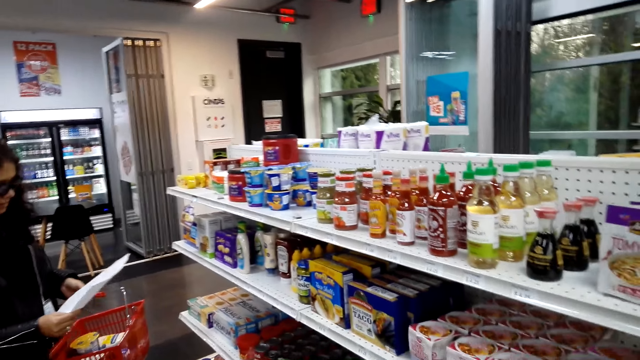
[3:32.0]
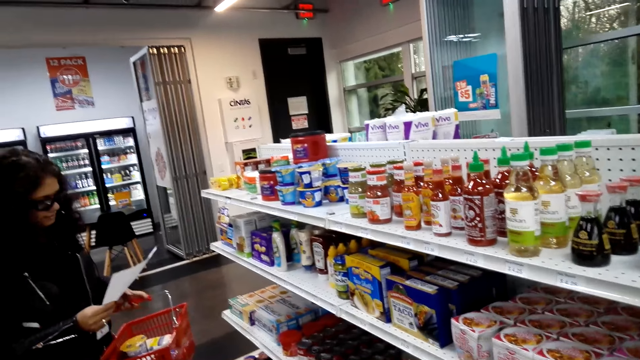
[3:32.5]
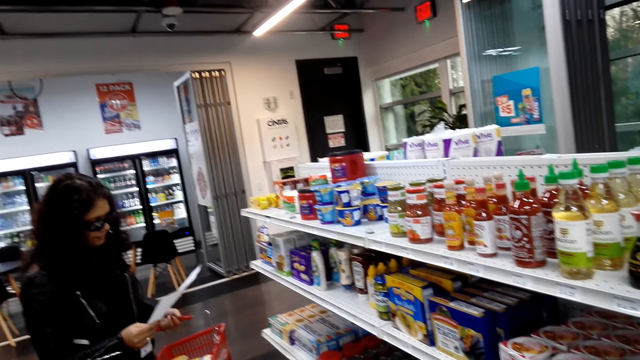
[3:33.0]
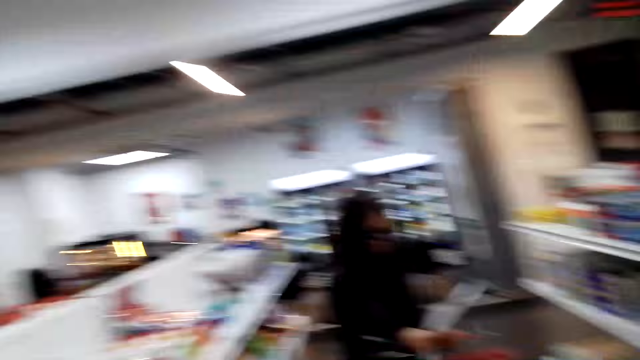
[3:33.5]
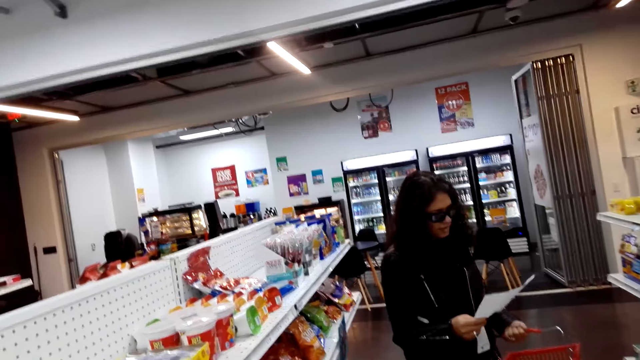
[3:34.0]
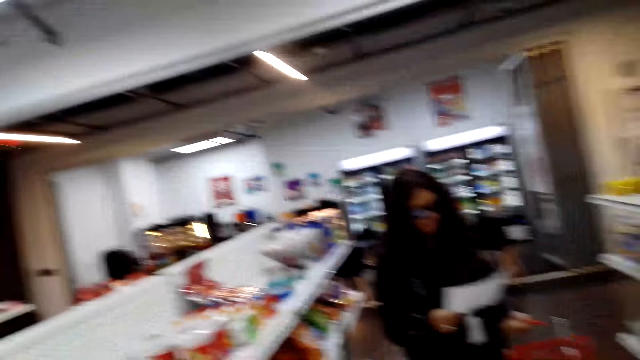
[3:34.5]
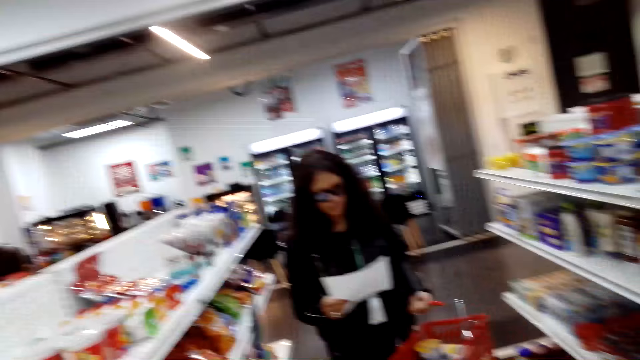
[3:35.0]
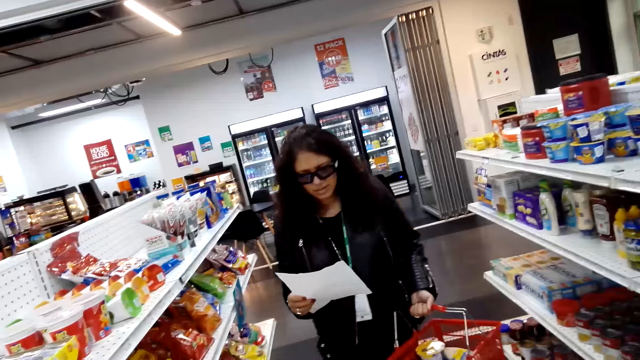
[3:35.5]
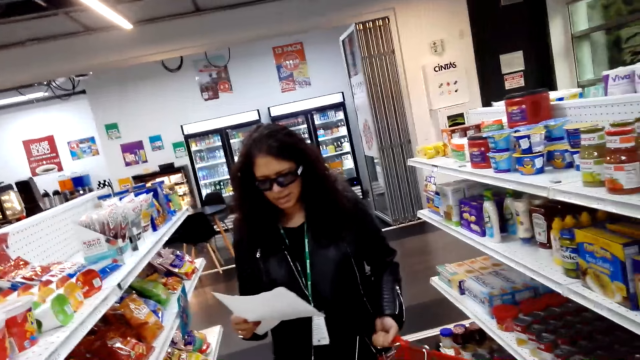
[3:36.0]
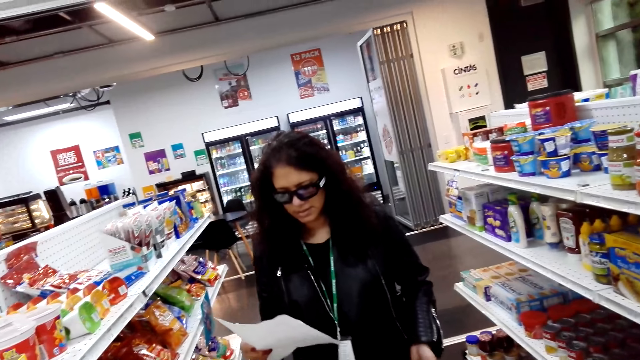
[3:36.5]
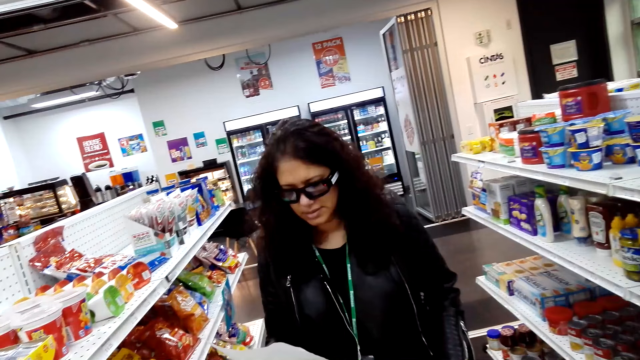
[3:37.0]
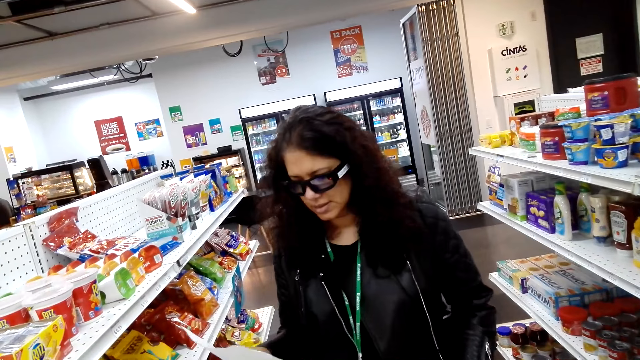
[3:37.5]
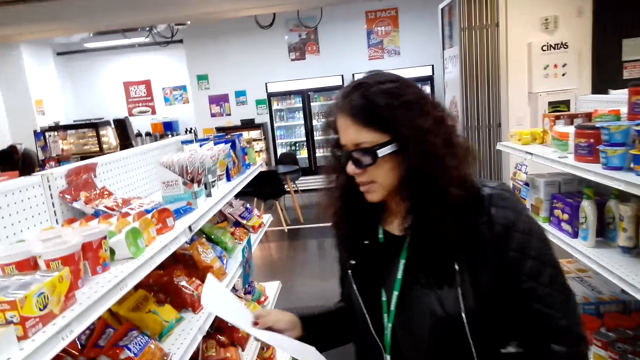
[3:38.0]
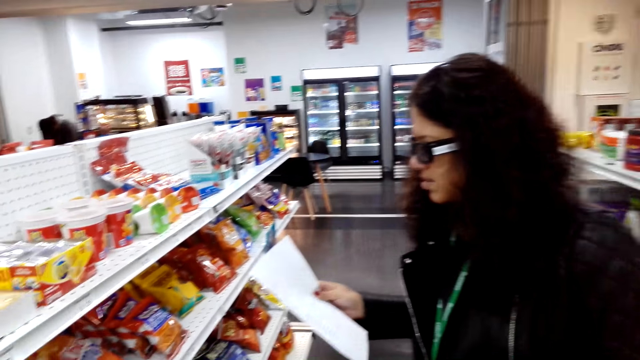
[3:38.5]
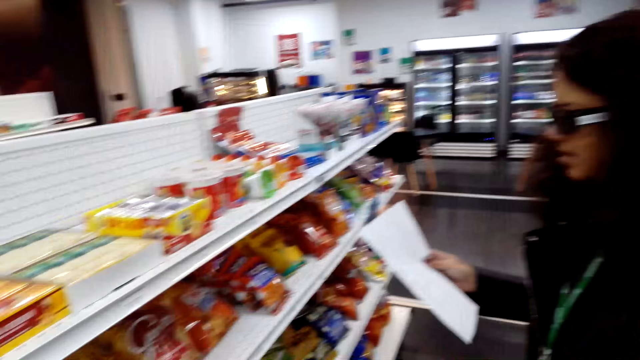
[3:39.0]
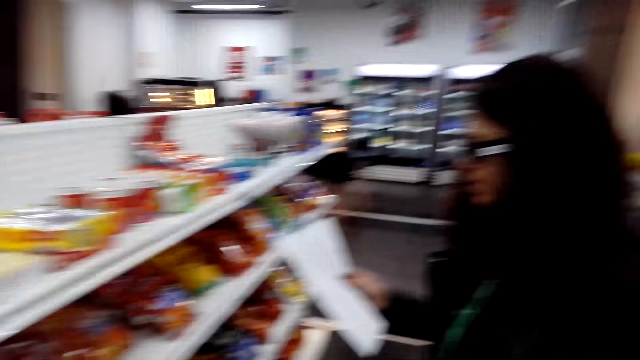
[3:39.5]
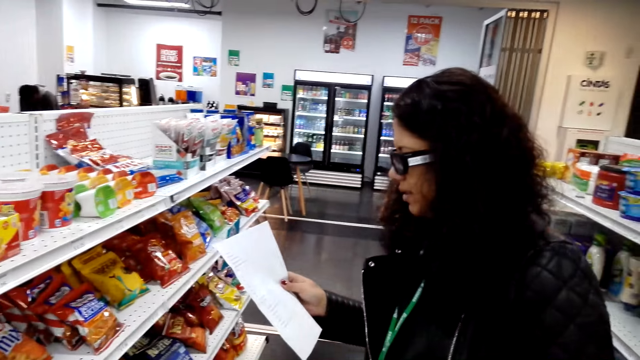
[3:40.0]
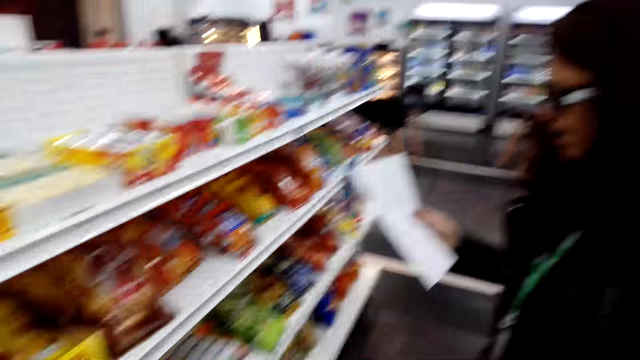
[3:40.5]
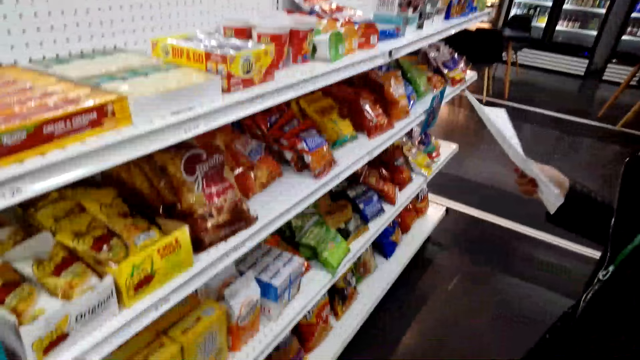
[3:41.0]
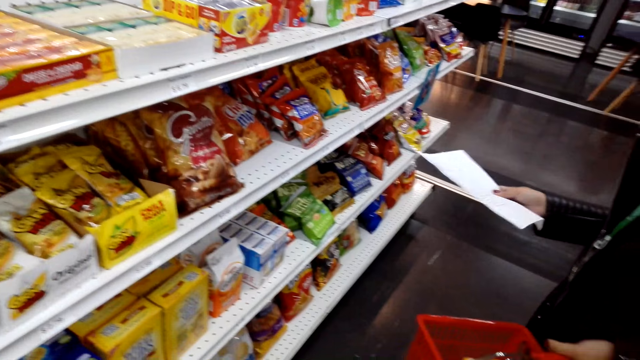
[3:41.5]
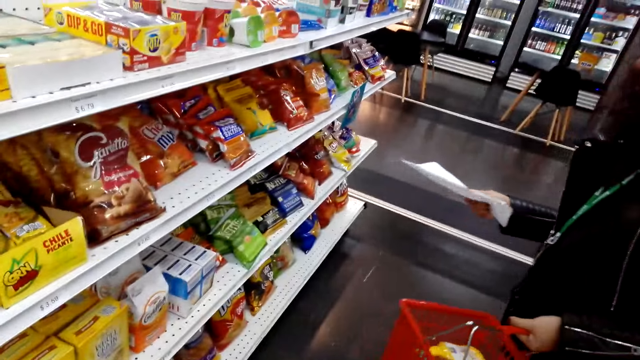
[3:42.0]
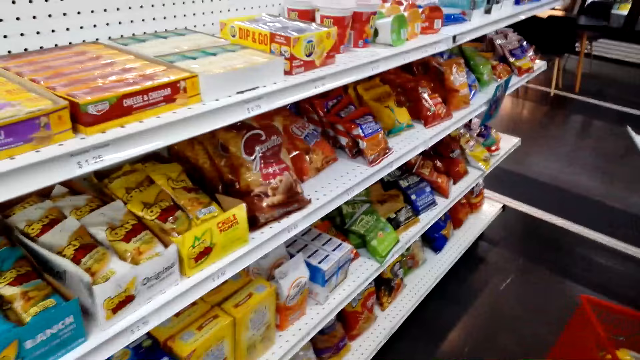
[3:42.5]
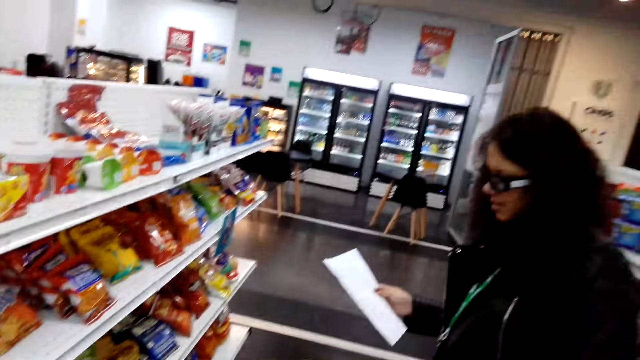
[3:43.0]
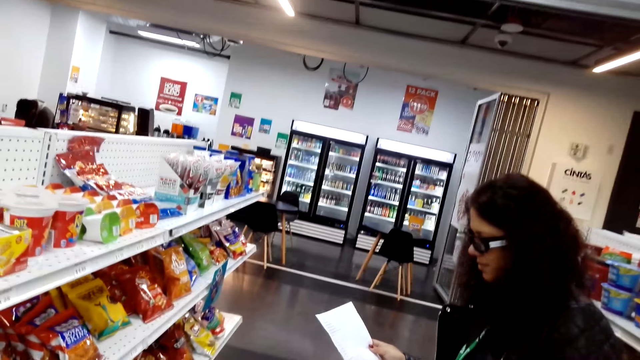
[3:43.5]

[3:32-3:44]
A person reads the shopping list. The camera wearer dialogues to the person. The person reads the food list paper.

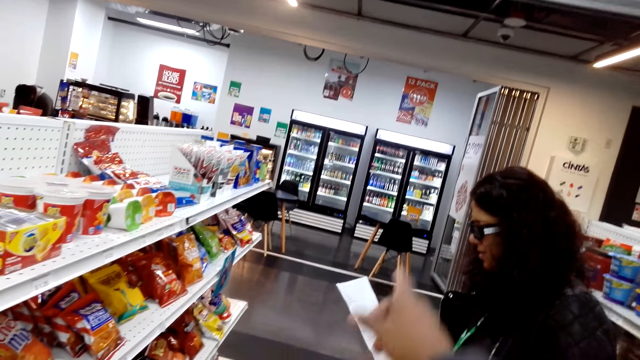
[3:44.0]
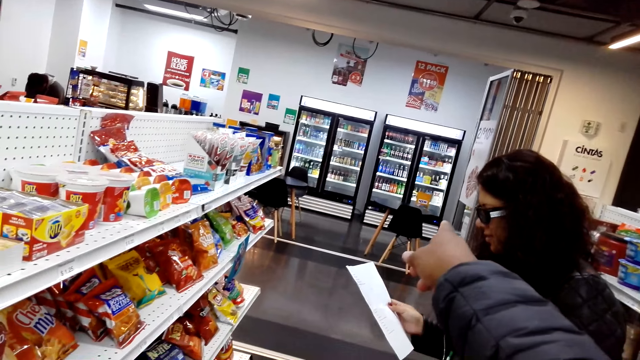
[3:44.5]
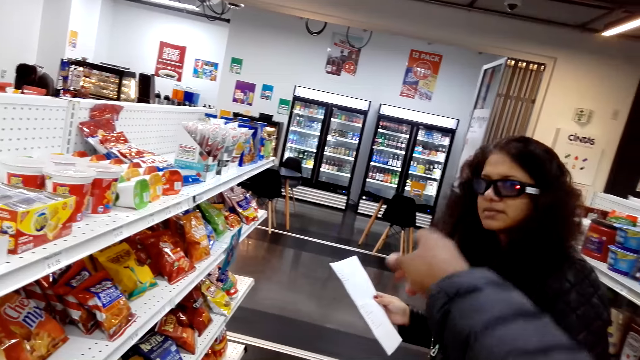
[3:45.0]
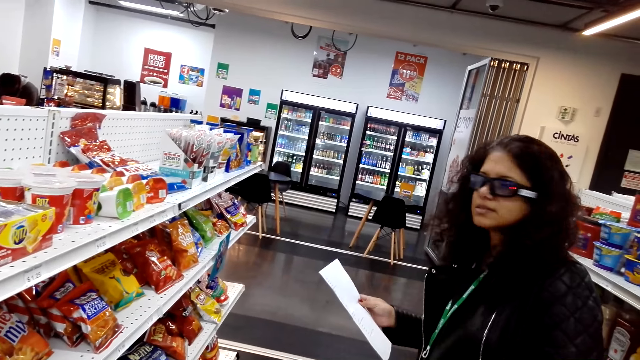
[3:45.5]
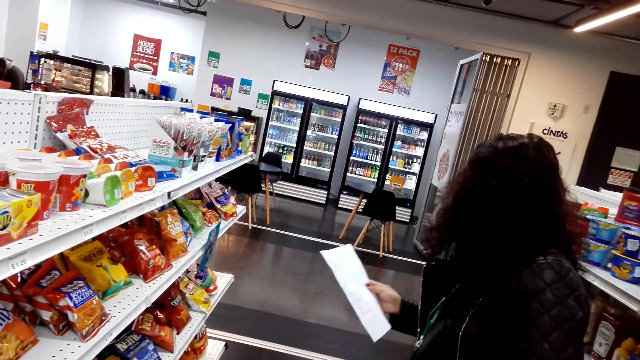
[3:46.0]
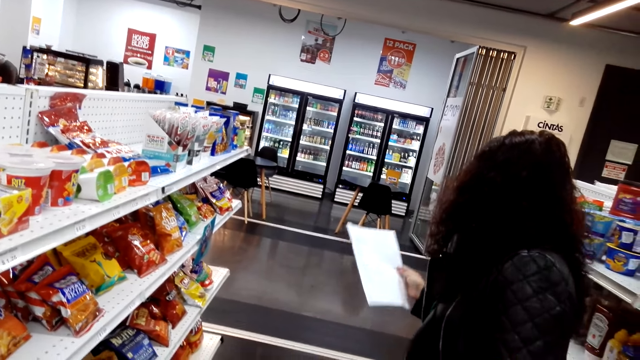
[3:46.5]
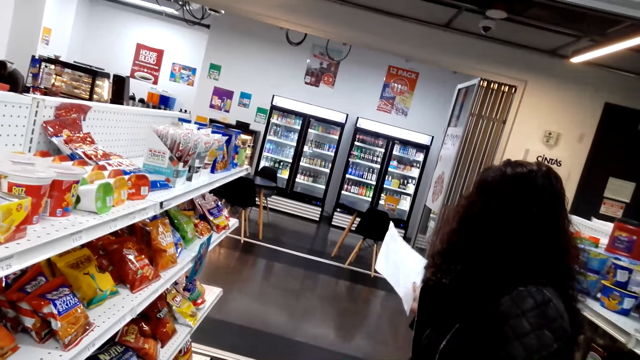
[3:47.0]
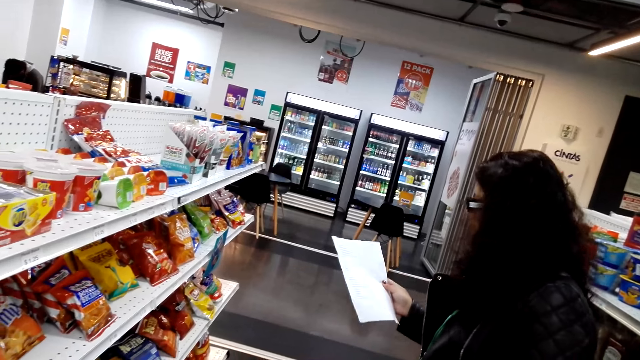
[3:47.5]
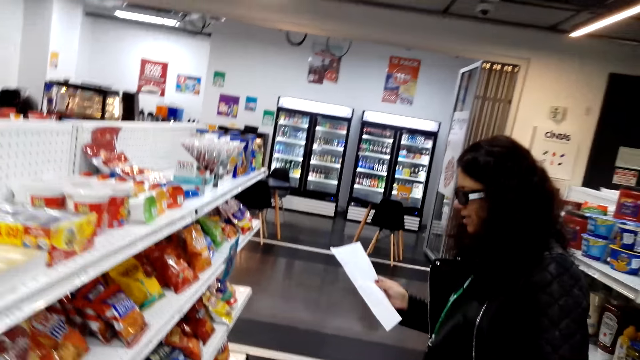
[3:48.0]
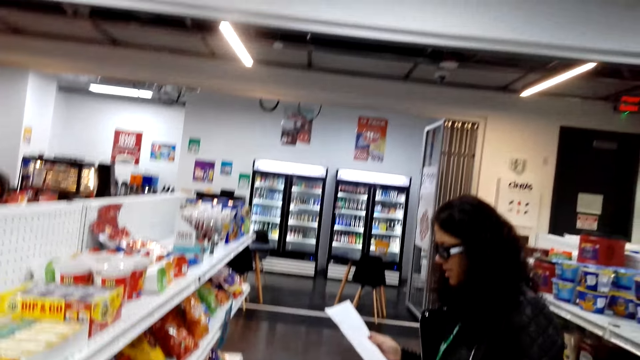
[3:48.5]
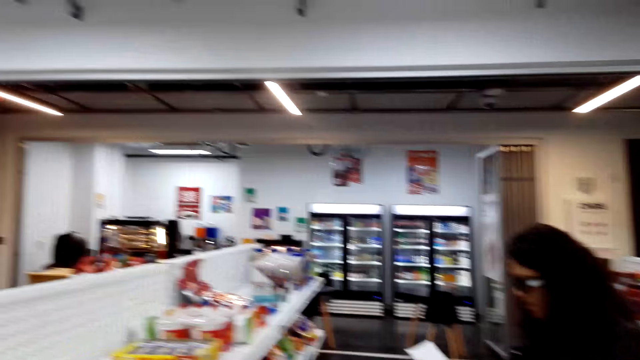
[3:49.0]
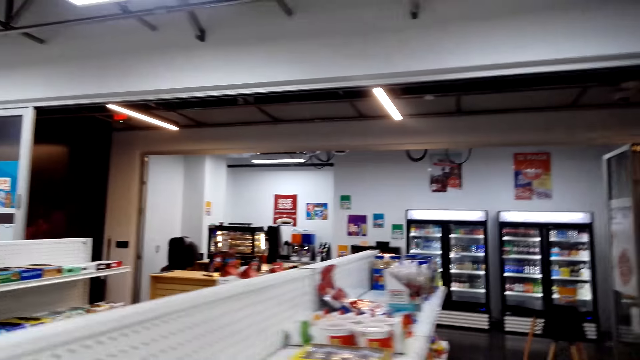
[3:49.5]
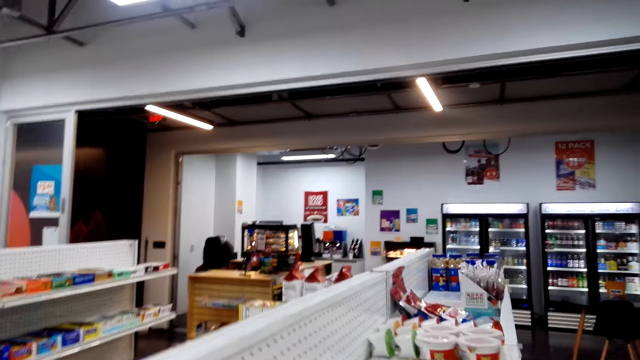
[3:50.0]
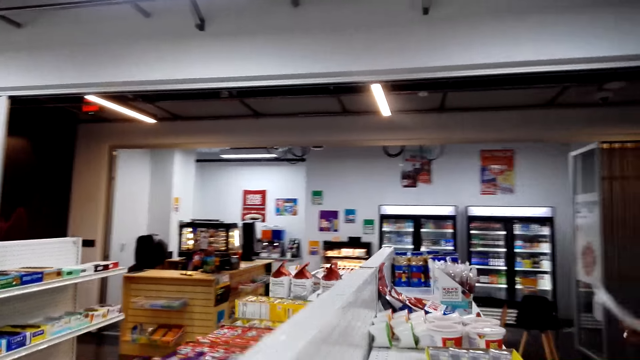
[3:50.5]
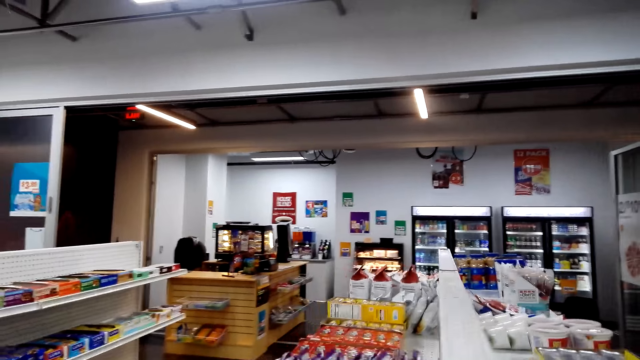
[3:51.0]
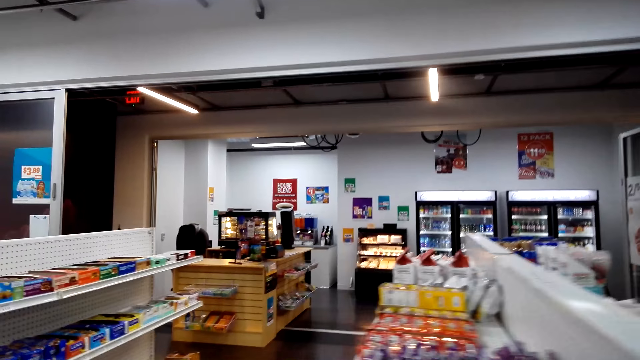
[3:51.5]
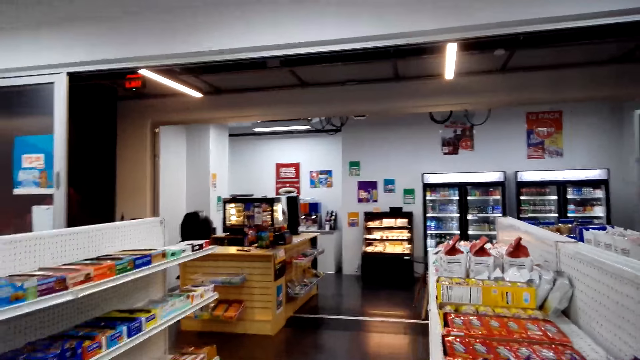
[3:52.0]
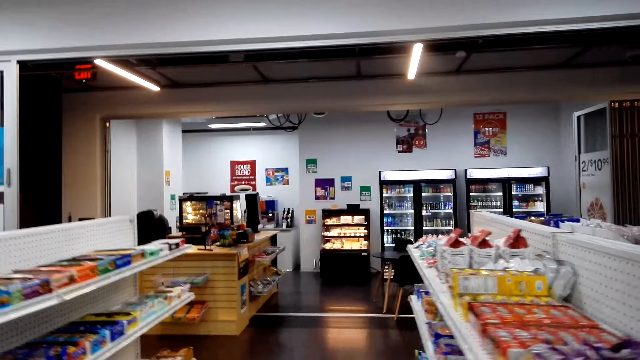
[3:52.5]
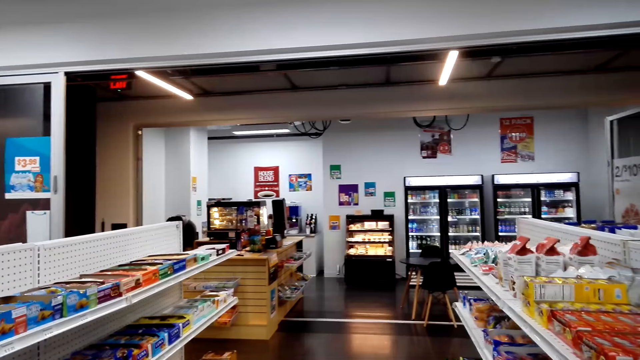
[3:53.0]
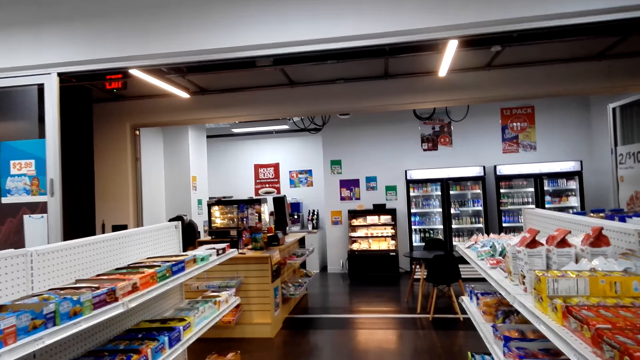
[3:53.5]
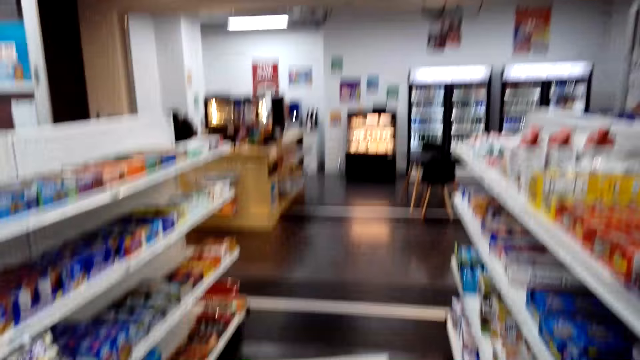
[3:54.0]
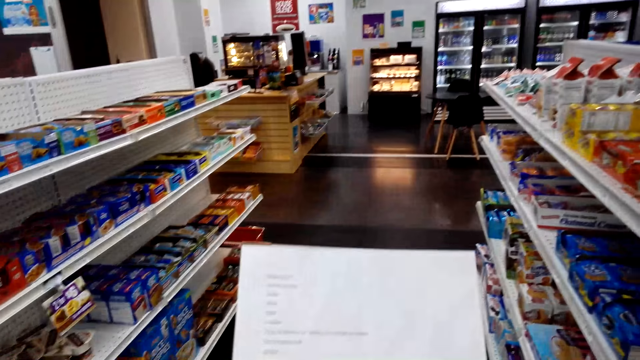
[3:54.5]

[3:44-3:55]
The camera wearer walks around the supermarket.
